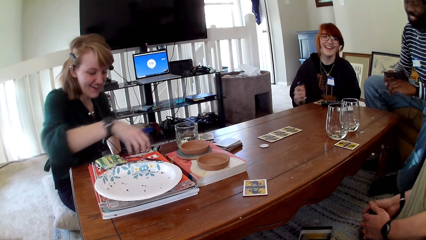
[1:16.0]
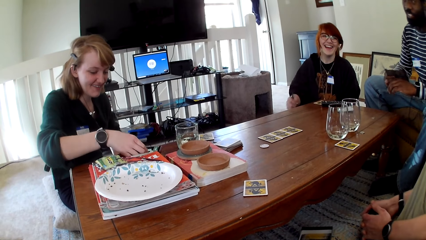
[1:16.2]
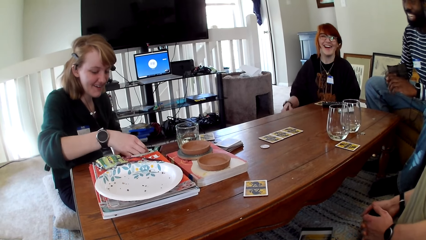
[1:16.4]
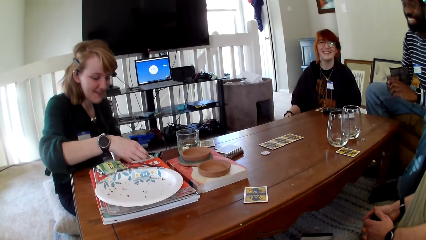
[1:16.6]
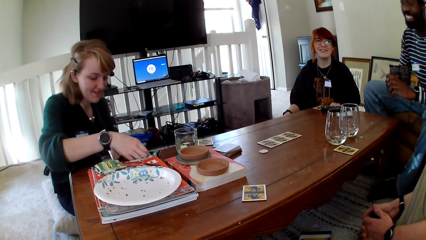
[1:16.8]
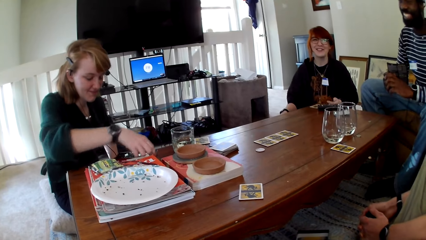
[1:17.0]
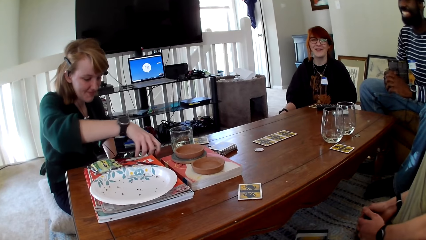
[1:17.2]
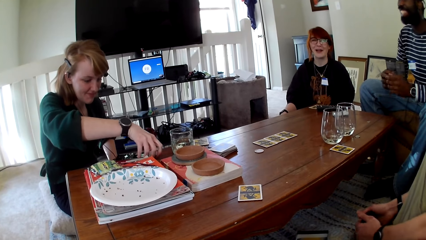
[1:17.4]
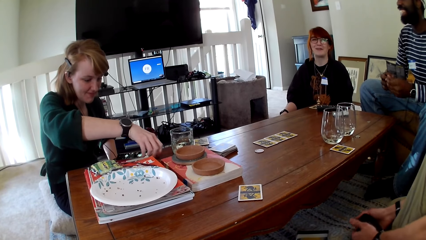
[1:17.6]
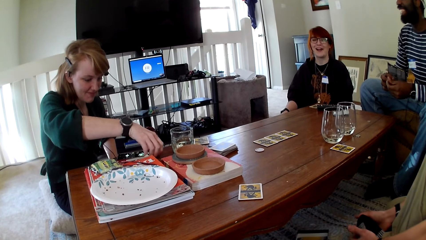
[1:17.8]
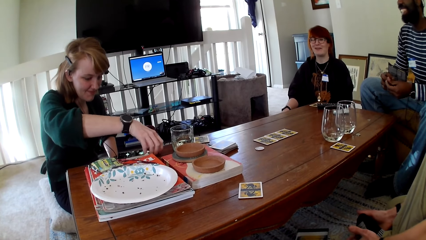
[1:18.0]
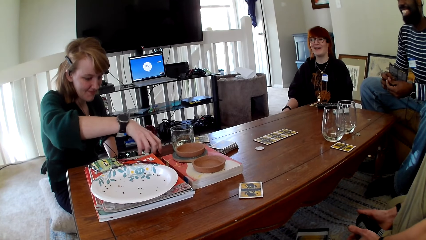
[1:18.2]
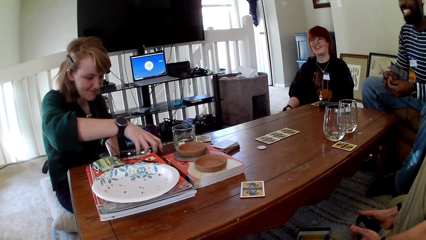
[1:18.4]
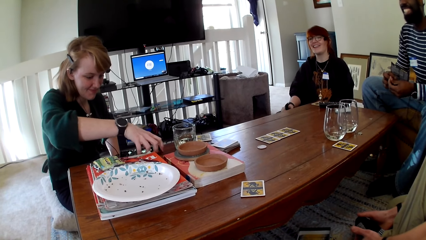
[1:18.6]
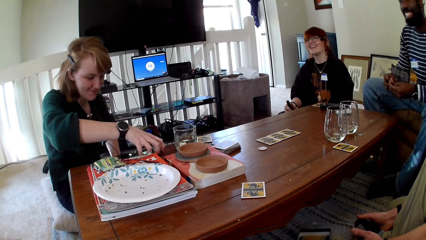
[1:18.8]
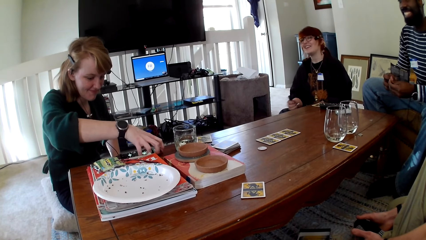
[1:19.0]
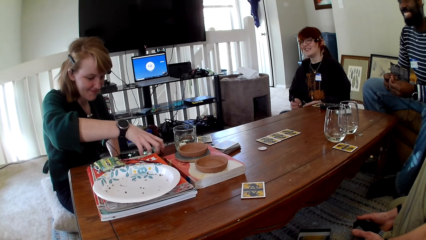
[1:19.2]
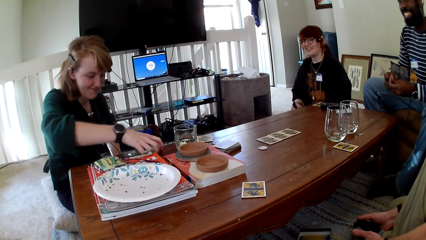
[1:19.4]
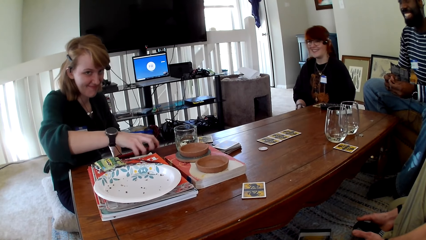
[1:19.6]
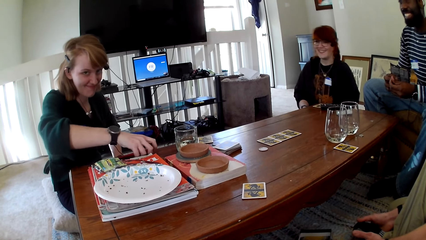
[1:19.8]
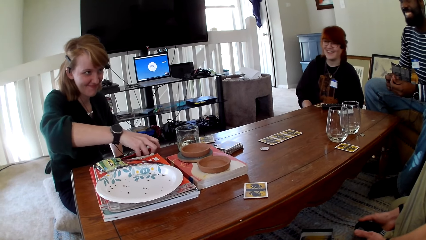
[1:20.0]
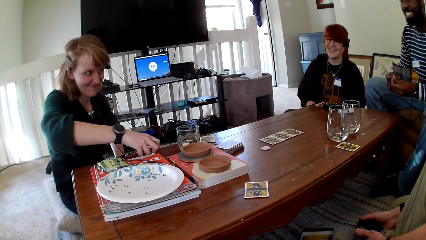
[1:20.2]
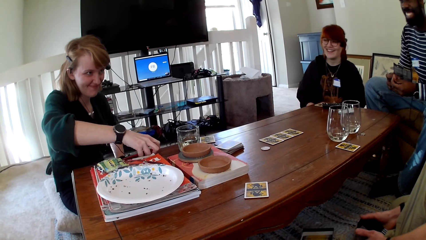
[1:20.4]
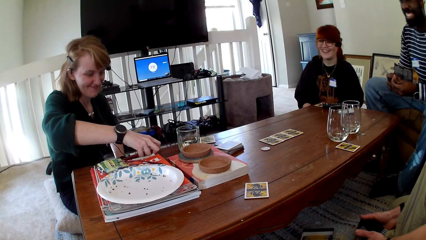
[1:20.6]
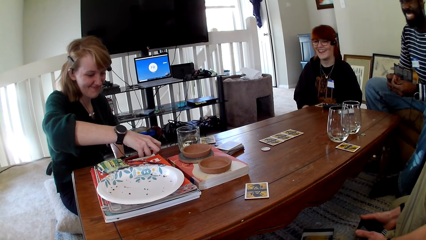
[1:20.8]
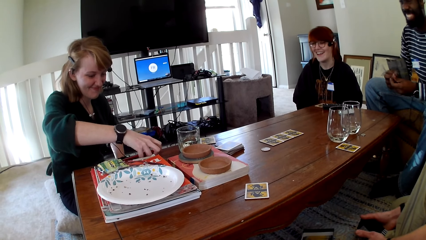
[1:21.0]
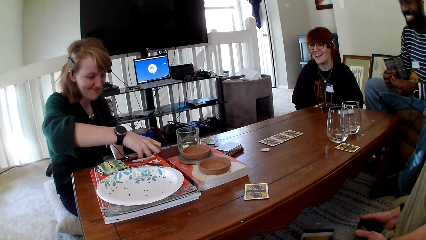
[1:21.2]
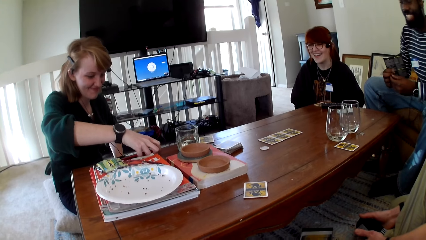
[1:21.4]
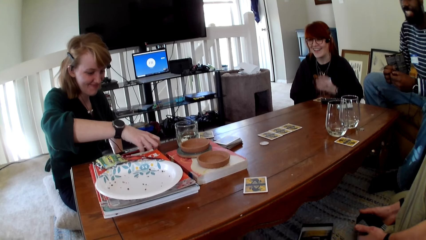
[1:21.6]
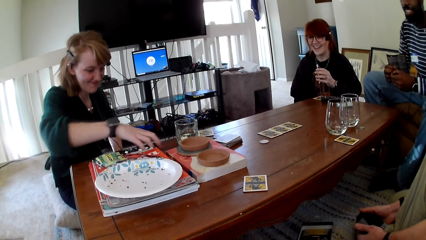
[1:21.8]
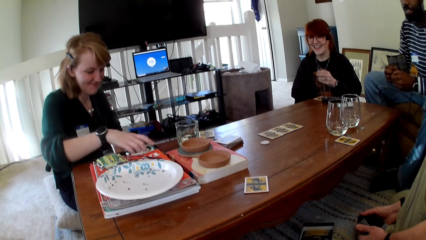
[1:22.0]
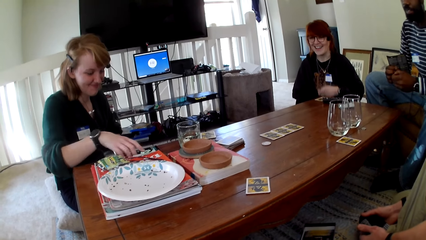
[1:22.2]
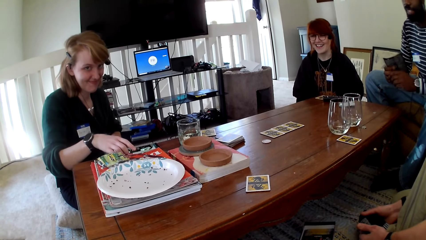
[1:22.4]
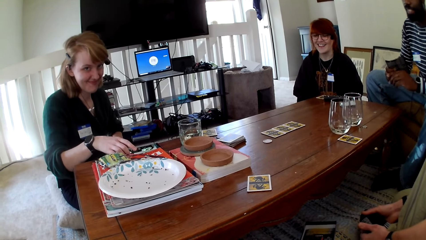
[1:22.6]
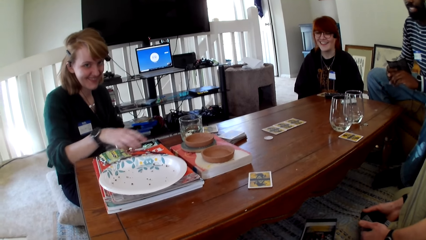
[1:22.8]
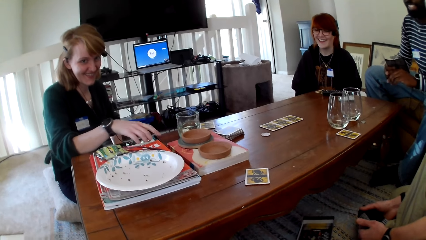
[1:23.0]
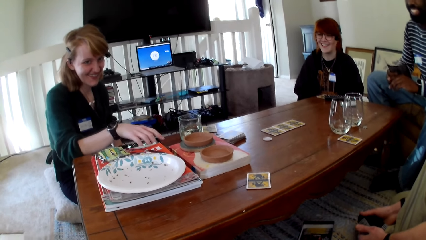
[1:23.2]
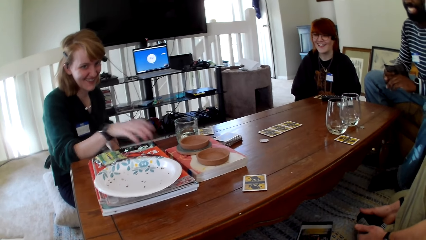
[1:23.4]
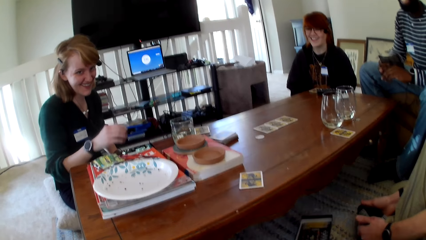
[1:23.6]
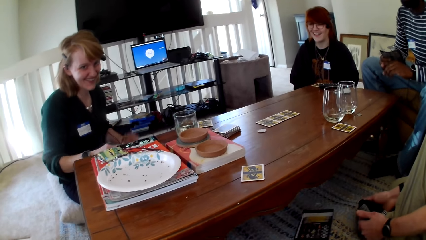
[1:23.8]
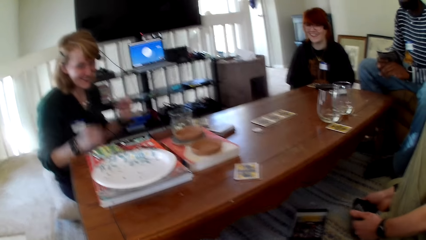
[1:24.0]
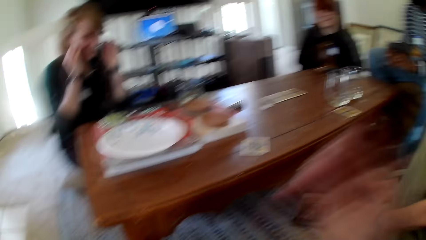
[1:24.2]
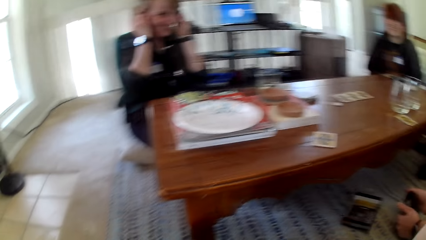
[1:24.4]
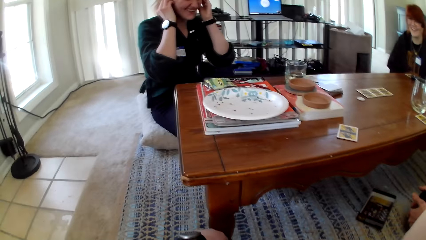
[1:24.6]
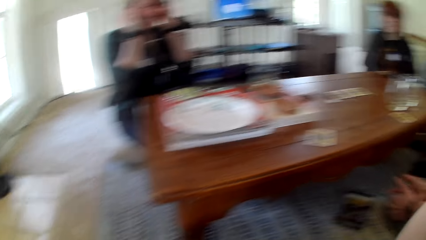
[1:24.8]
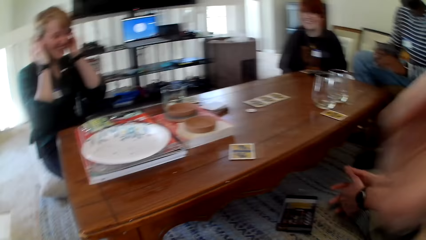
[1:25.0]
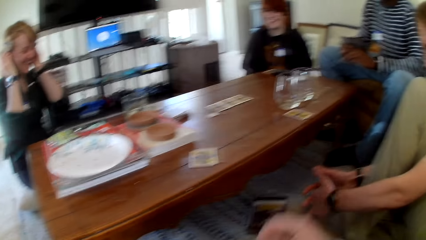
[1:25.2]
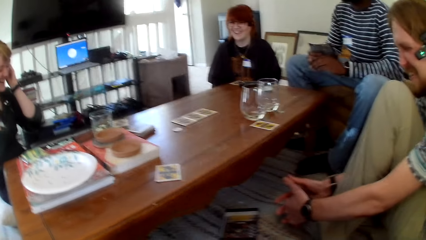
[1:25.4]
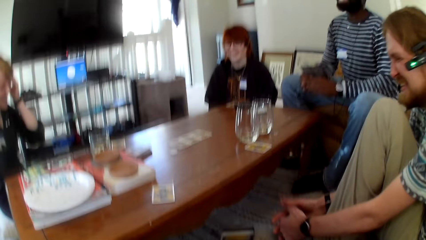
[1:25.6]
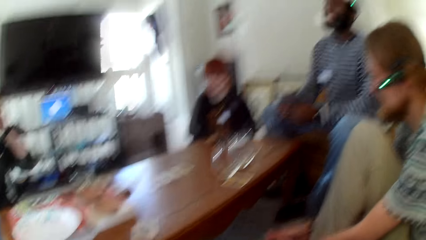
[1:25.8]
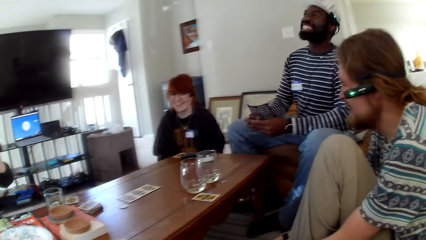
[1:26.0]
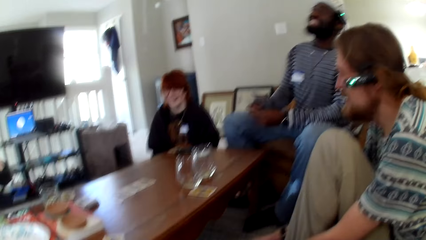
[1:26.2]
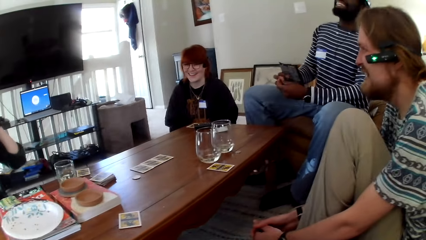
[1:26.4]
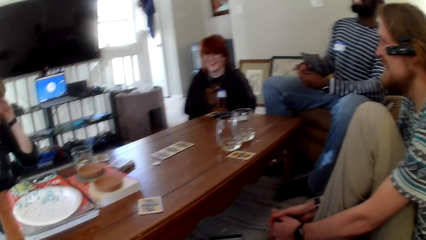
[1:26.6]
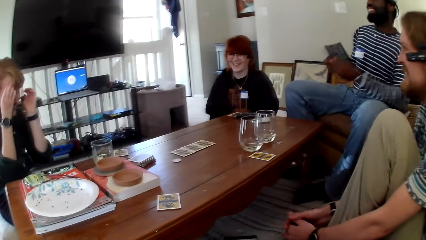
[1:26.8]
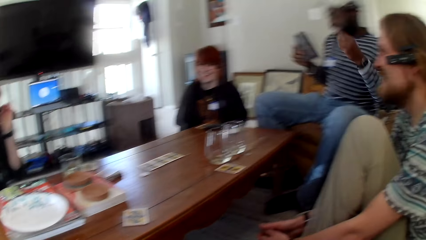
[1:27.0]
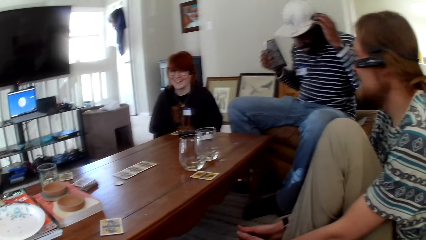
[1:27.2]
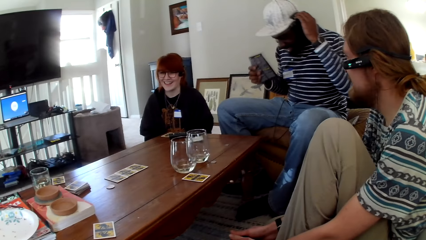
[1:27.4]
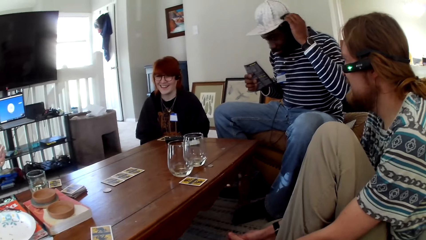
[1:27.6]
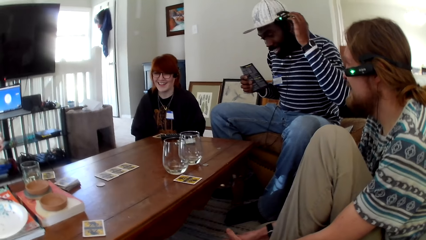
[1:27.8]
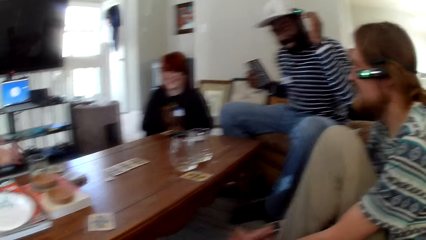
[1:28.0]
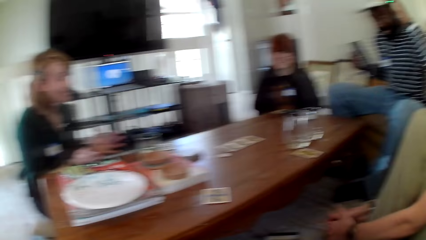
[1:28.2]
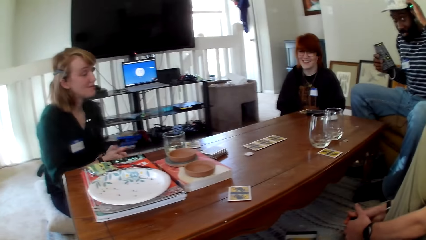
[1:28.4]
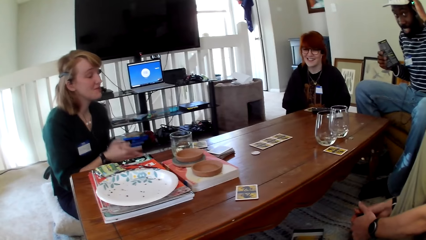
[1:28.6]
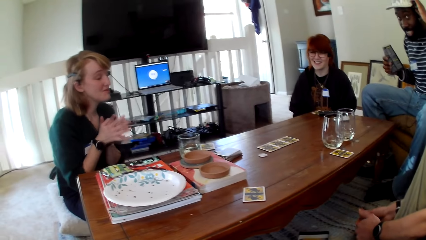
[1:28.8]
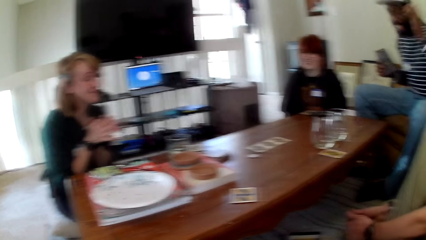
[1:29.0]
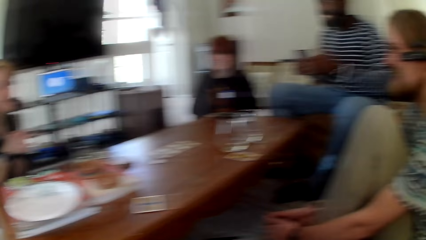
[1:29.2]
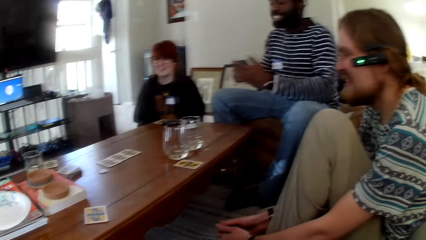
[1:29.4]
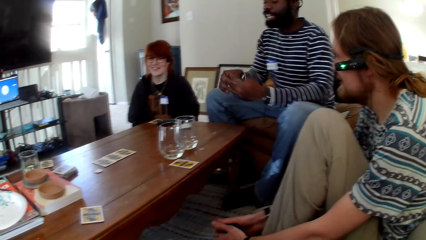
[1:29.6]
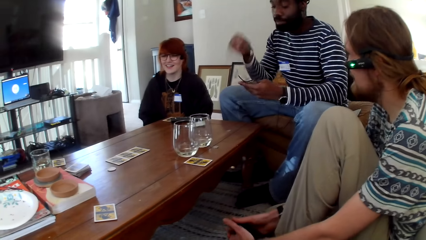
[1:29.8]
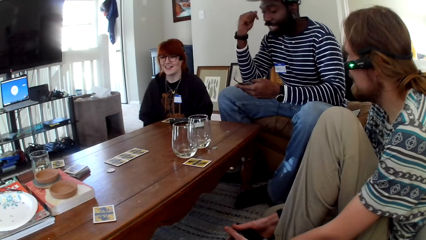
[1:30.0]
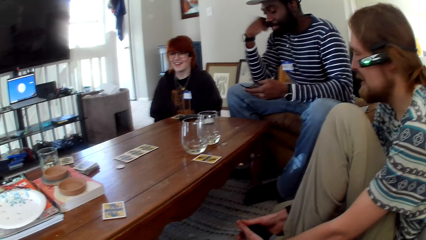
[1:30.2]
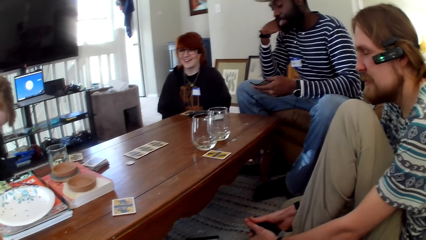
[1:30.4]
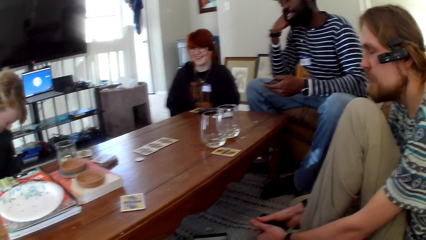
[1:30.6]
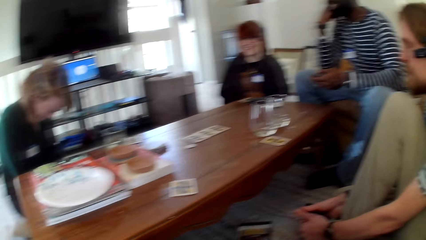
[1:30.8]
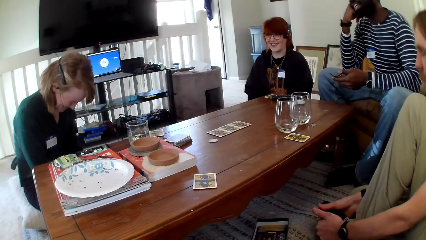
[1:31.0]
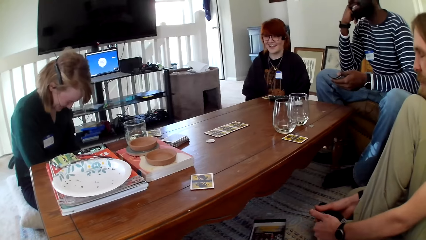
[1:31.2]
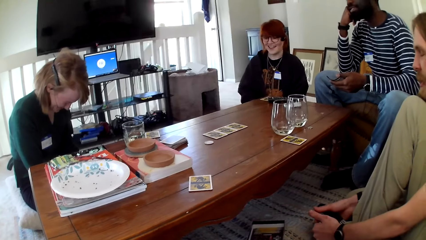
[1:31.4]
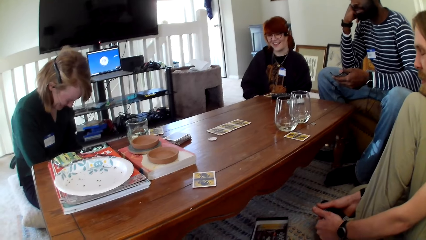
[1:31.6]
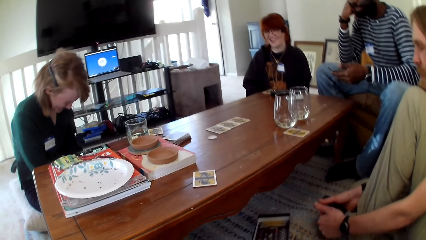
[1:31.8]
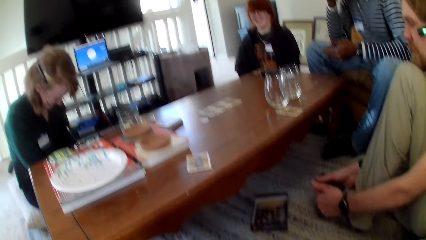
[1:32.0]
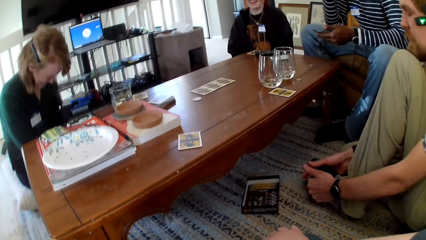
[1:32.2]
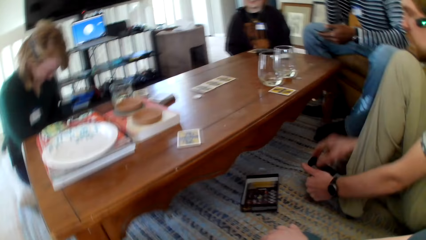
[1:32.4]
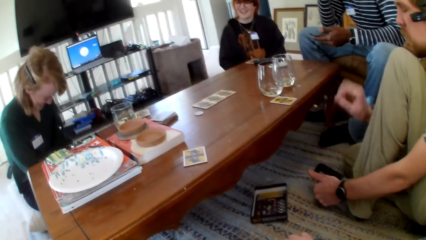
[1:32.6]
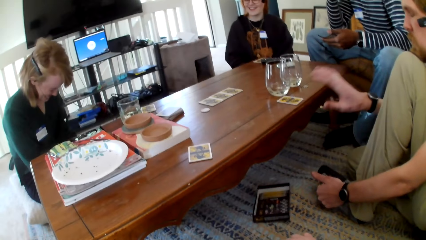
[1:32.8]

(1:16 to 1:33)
A woman puts her hand on the table and pulls her hand off the table. Another woman operates her phone. The other woman pulls her hand off the phone. A person touches the face. The other woman holds the headsets with both hands. A man holds the headsets. The man pulls his hand off the headsets. The man holds the headsets. The man switches the pamphlet to the other hand. The man holds his chin.
